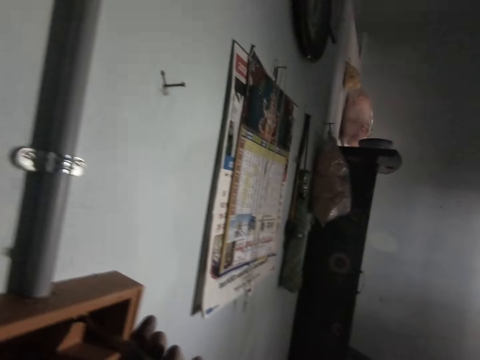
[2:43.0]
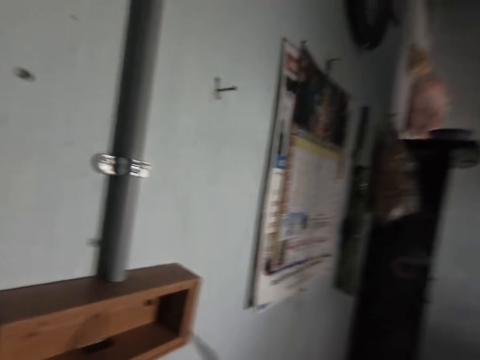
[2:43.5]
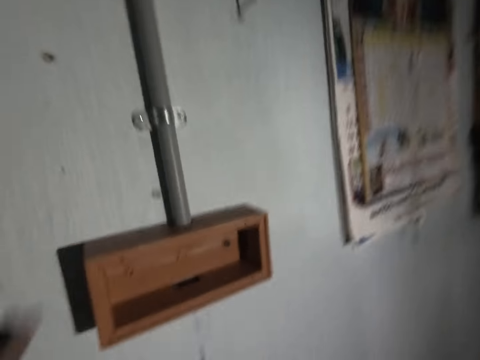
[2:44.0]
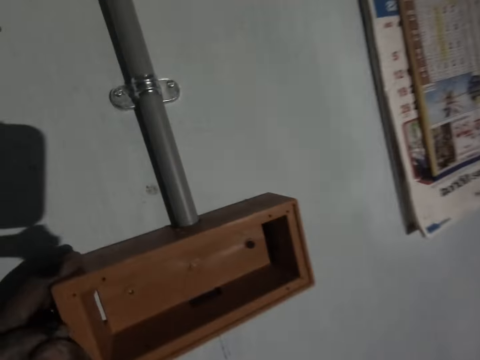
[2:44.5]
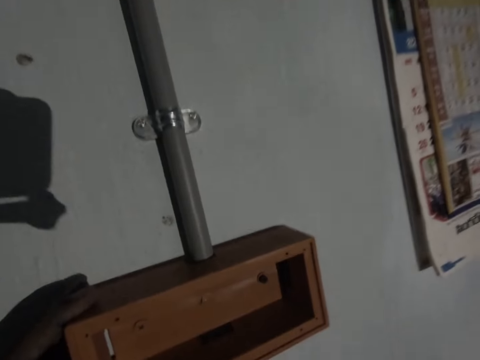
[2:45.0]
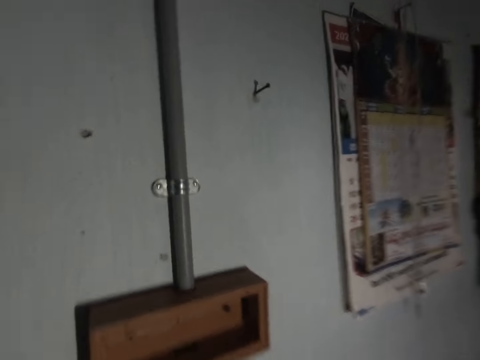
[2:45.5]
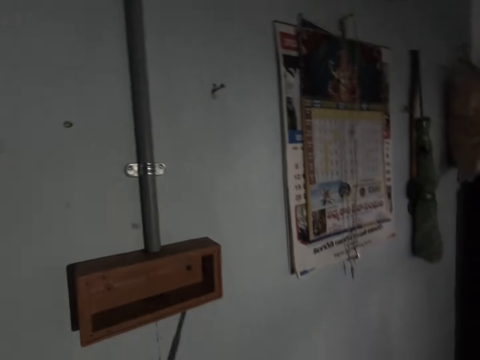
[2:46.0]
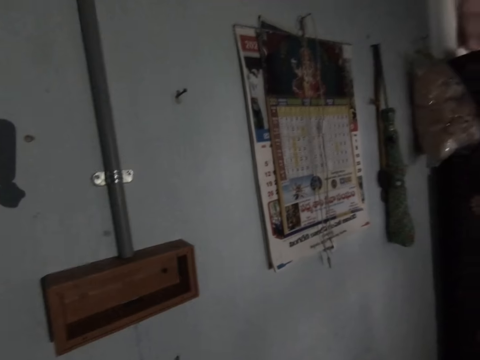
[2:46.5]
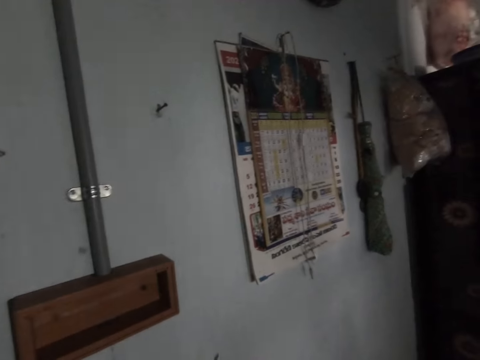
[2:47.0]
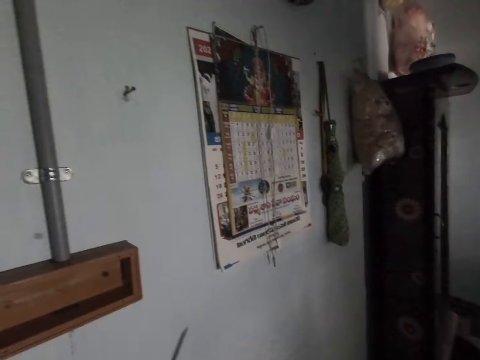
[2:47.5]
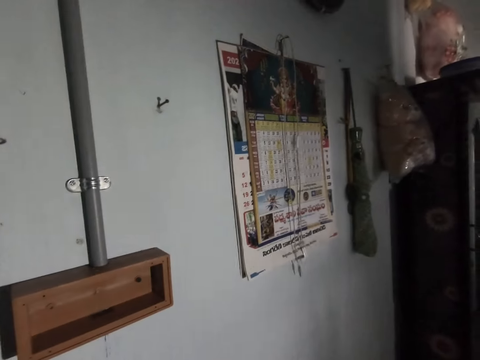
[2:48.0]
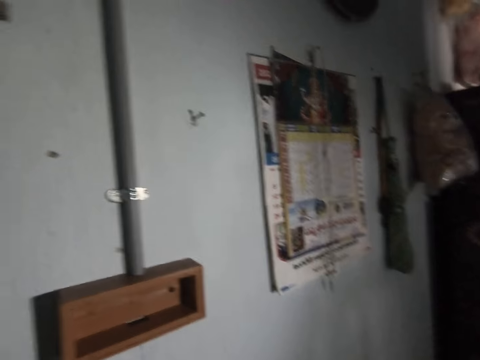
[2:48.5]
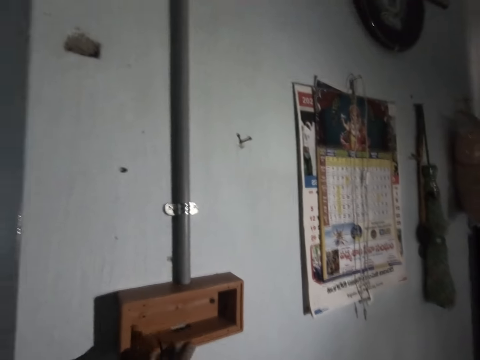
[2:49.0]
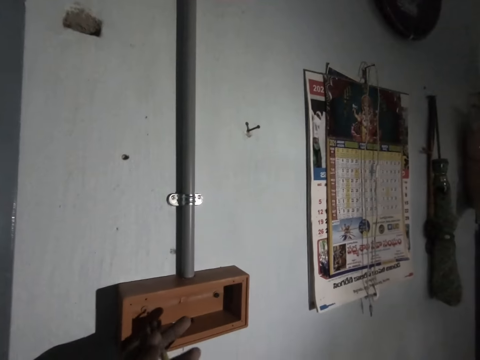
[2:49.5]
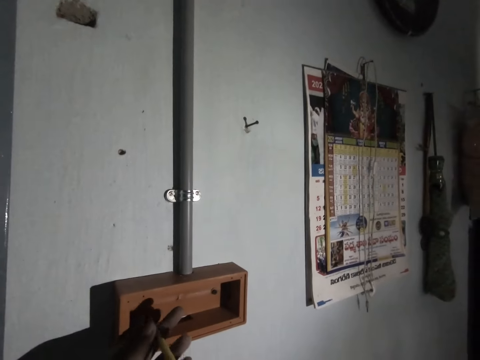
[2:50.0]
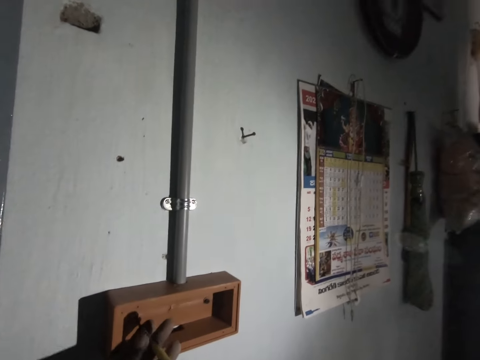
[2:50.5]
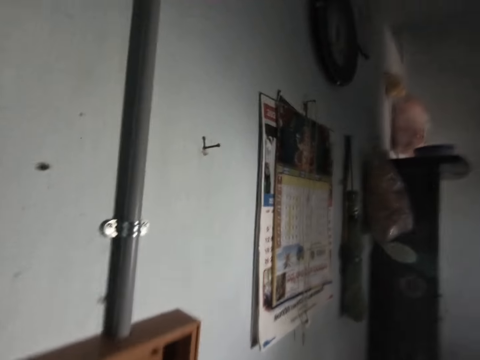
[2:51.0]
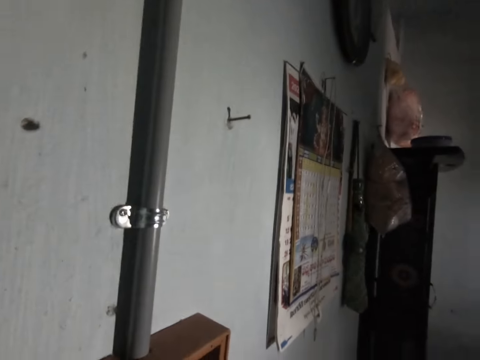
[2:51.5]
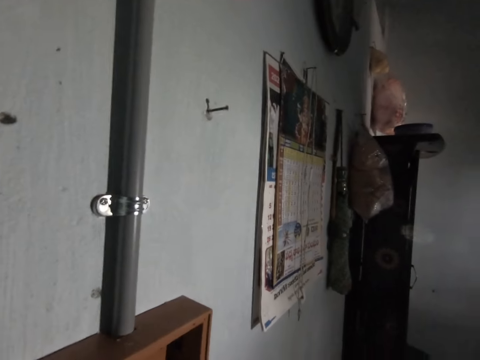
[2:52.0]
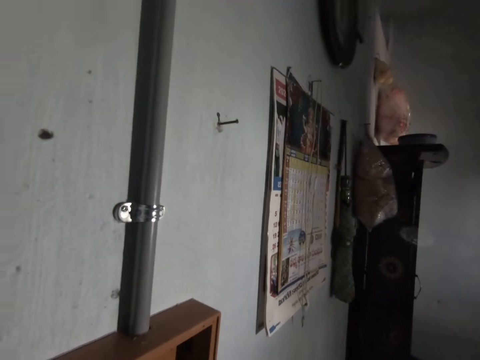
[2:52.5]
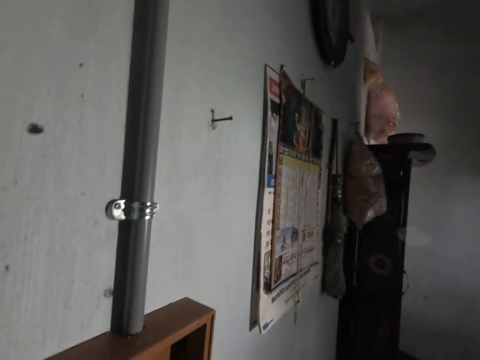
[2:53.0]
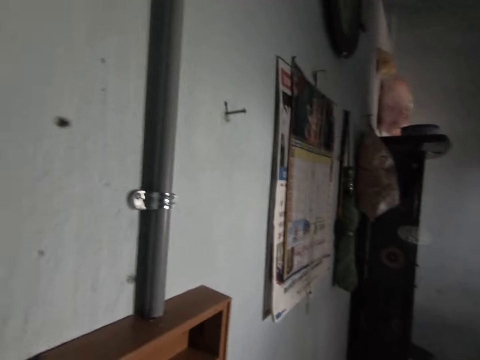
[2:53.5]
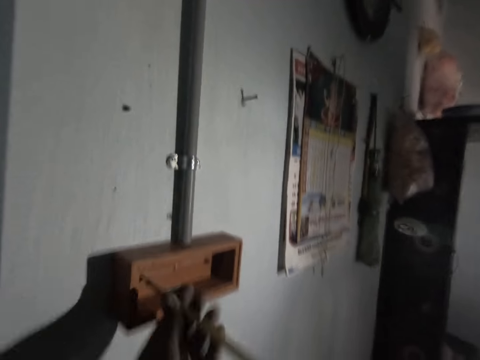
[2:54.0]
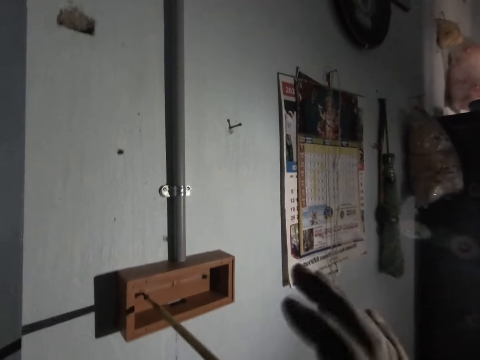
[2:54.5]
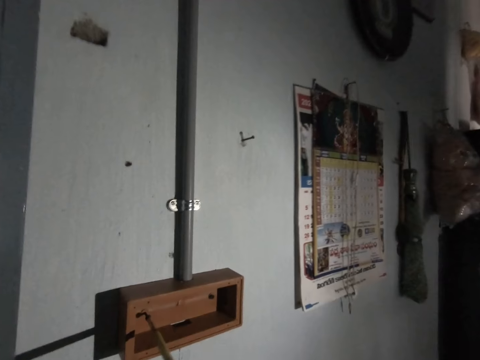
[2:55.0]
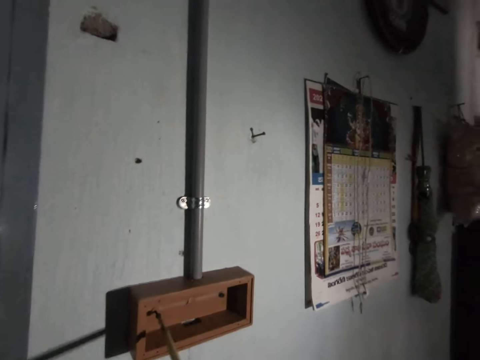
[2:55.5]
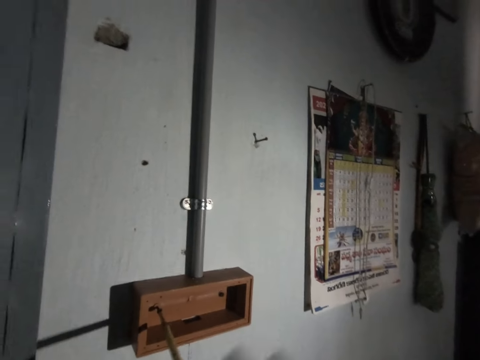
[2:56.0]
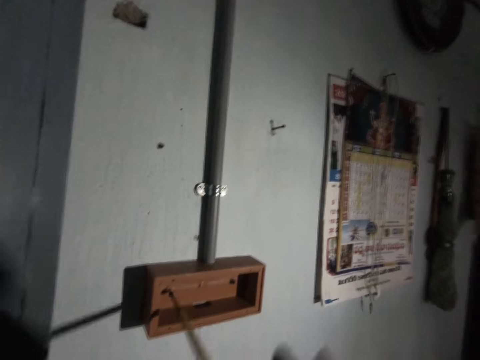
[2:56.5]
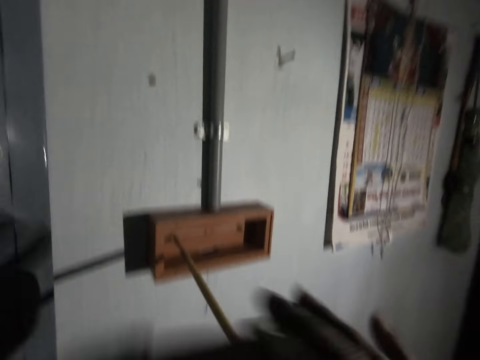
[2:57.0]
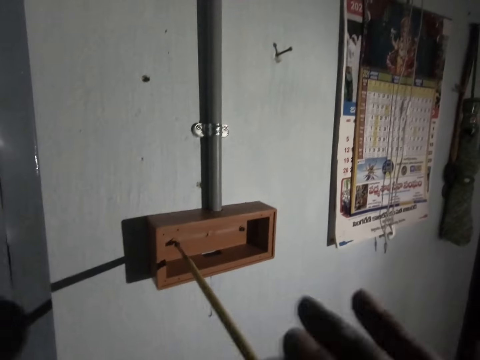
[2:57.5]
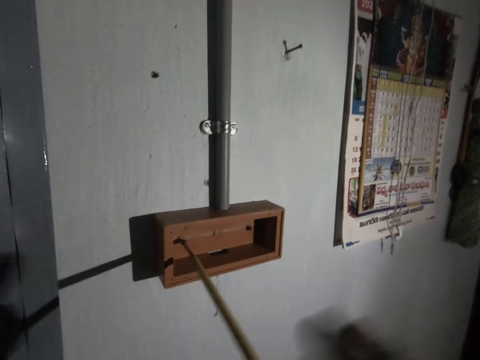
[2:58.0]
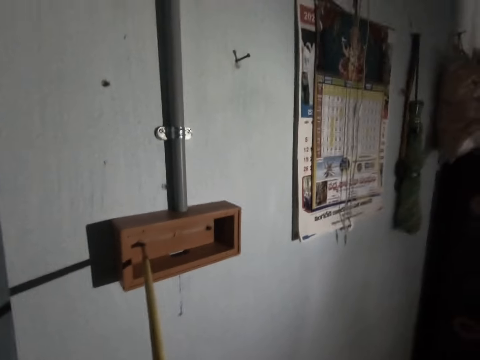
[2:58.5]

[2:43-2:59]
The camera wearer holds a switch box. He picks the screw from the surface with his left hand. He looks around. He fixes the screw in the switch box. He loosens the screw with the screwdriver with both hands. He tightens the screw with the screwdriver.

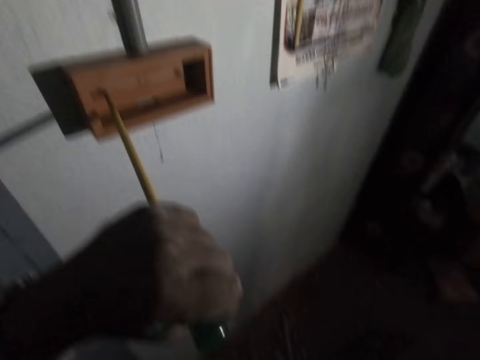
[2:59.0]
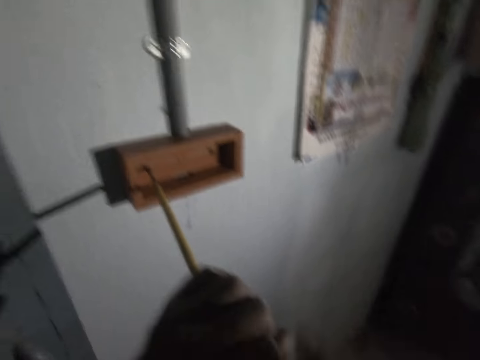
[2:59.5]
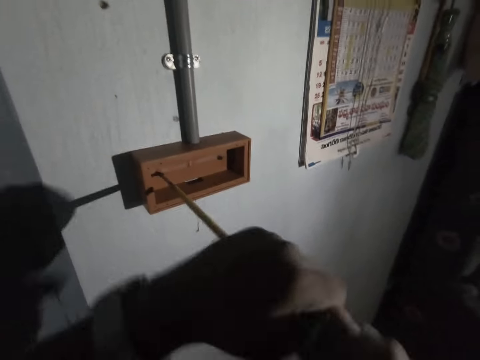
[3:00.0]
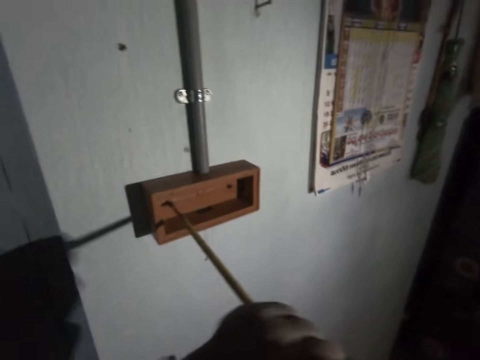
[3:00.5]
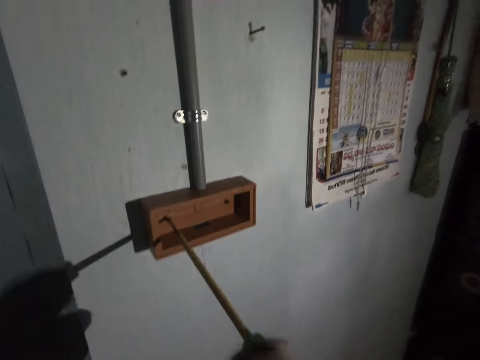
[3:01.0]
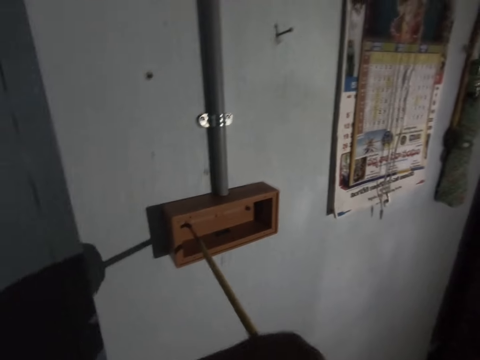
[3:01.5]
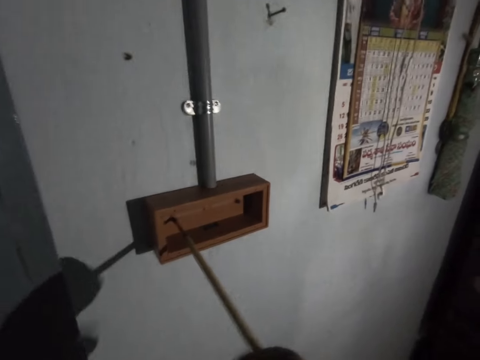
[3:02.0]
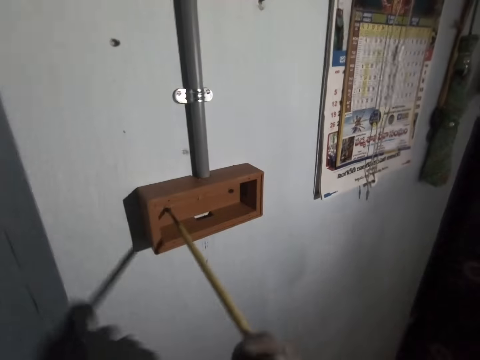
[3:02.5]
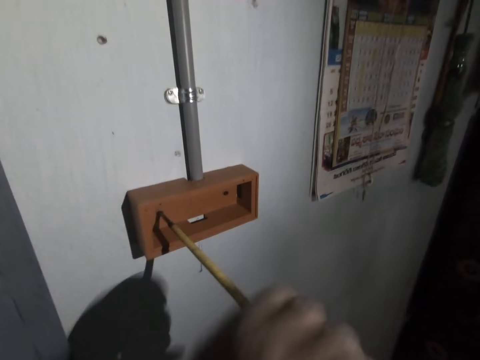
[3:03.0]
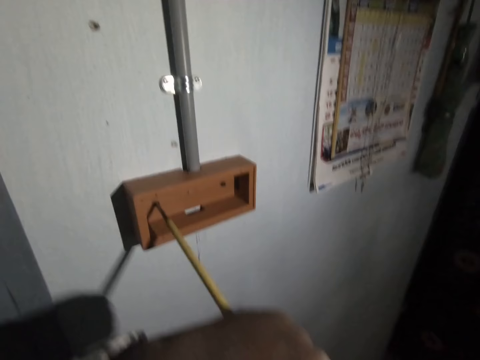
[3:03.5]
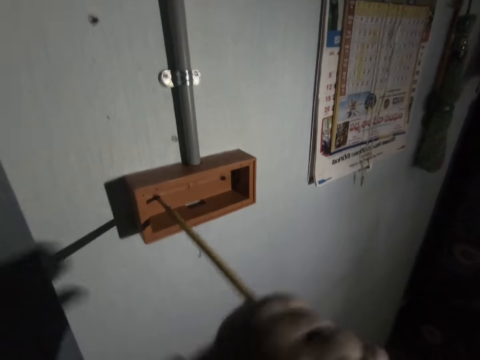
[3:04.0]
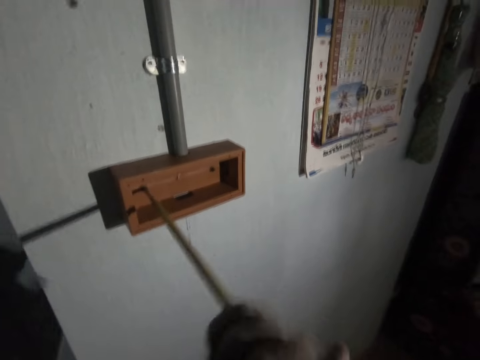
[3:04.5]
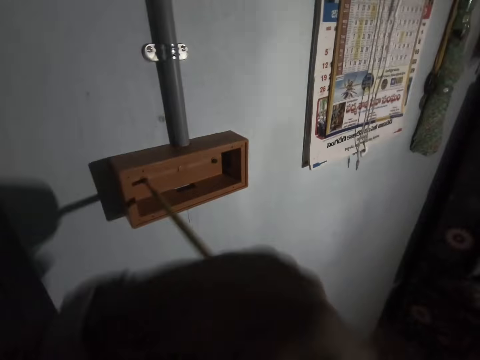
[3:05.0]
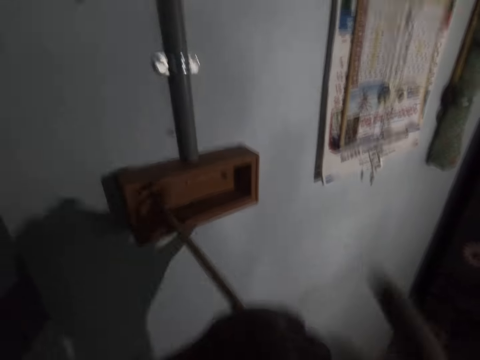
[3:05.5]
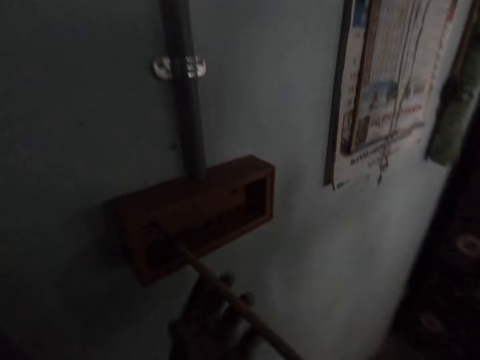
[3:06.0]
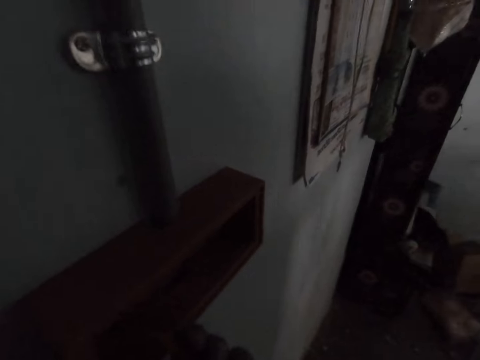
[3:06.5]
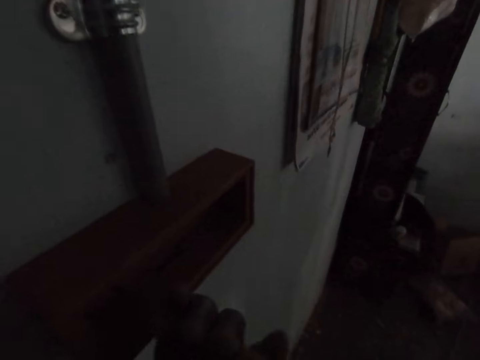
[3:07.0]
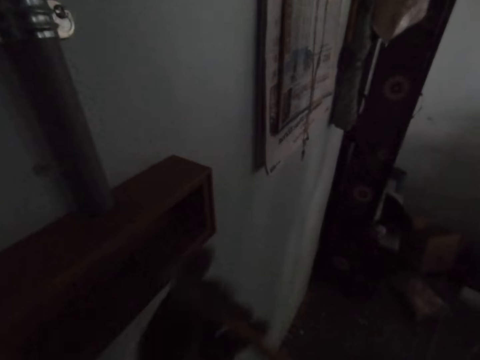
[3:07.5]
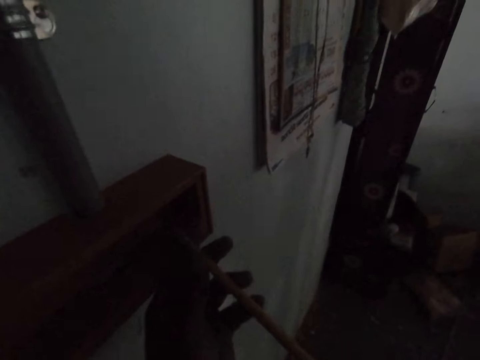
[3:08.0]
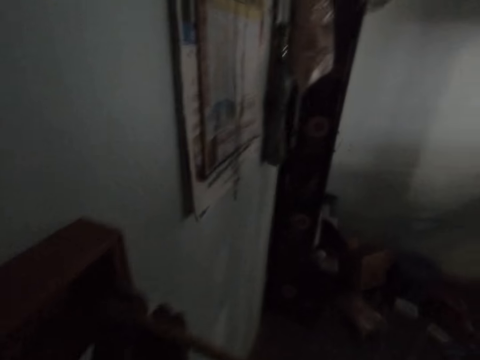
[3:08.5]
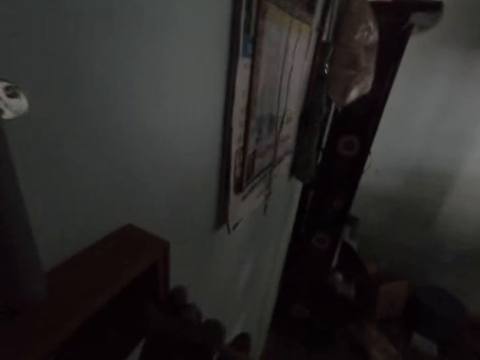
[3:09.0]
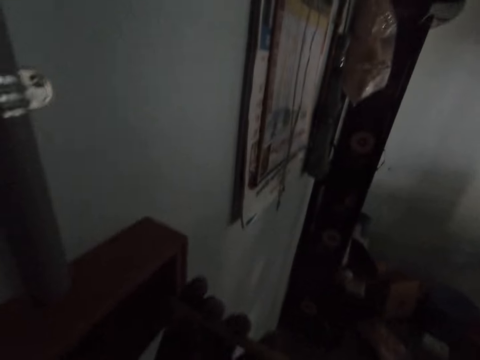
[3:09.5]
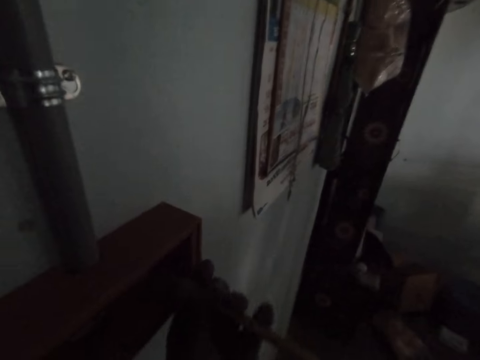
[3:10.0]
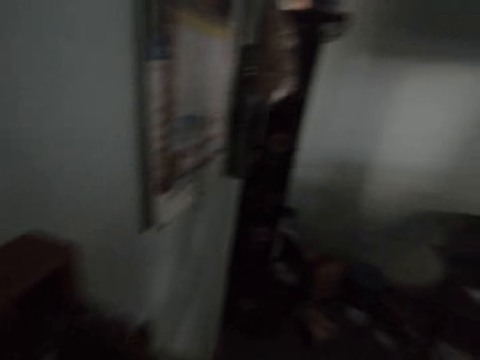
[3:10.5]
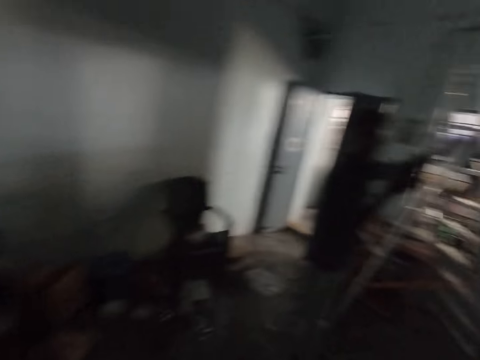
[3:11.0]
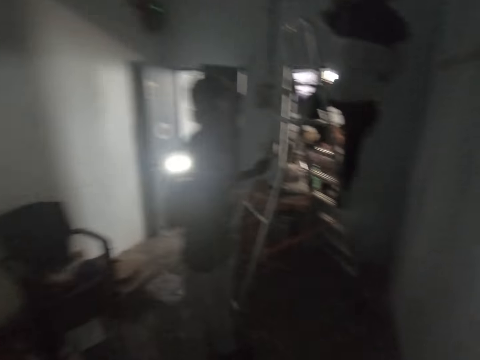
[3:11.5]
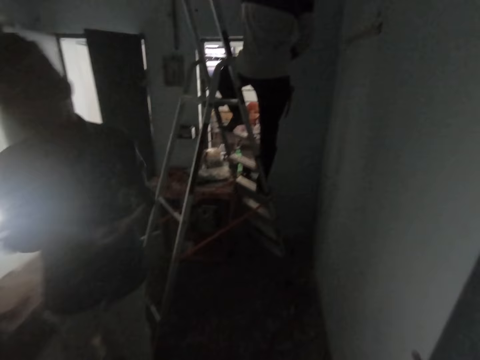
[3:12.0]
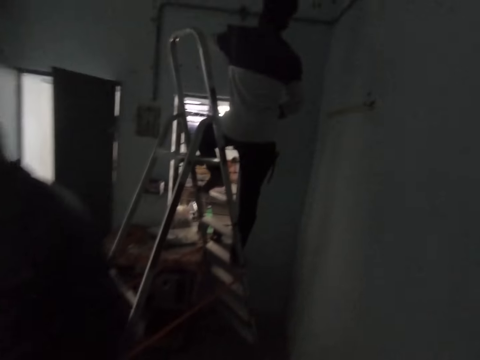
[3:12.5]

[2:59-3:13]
The camera wearer looks around.
